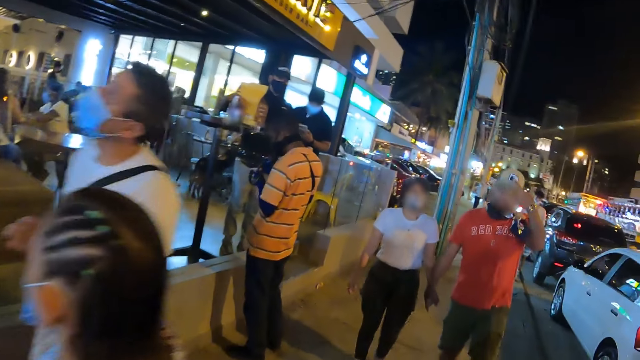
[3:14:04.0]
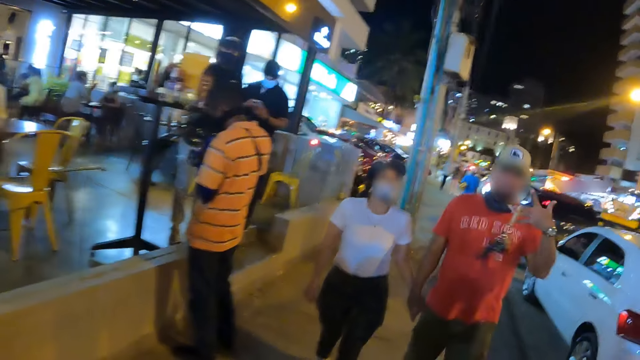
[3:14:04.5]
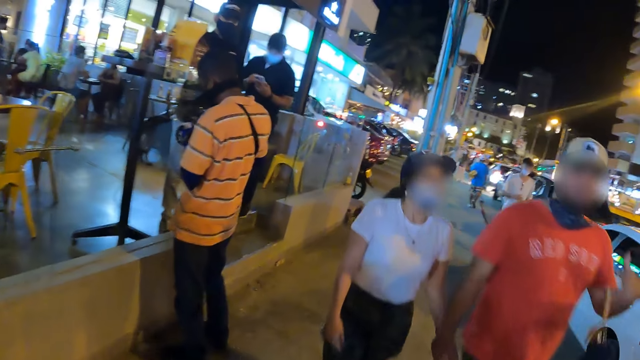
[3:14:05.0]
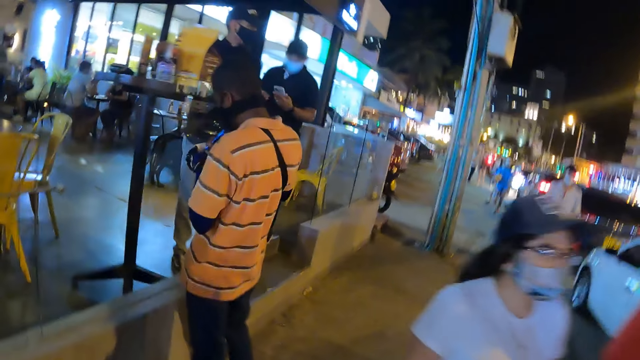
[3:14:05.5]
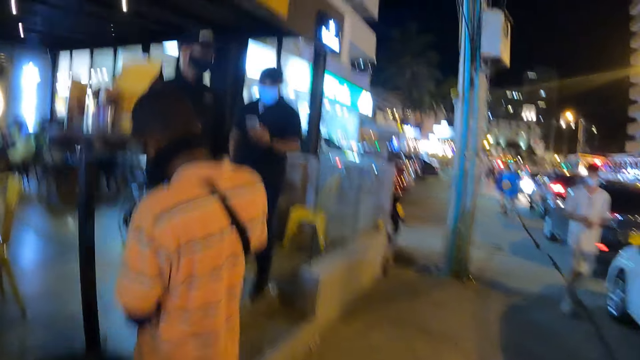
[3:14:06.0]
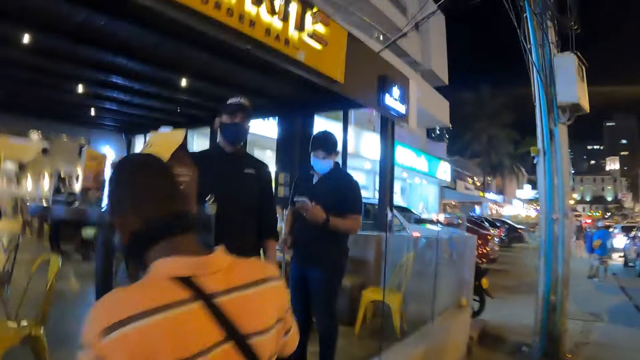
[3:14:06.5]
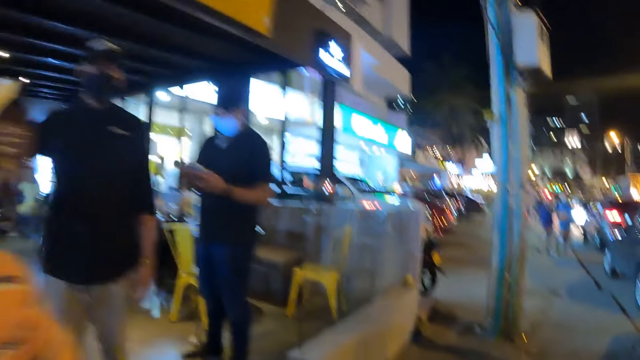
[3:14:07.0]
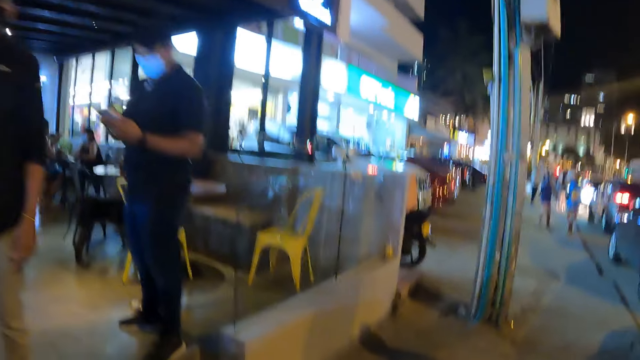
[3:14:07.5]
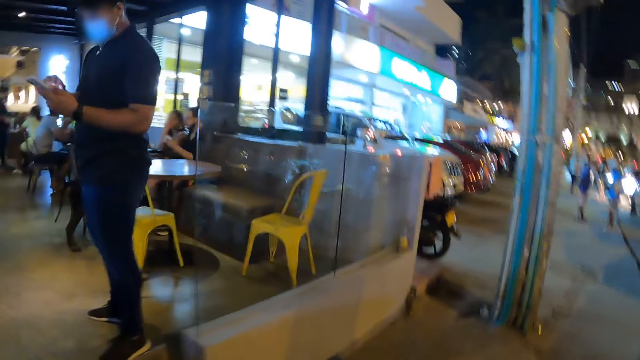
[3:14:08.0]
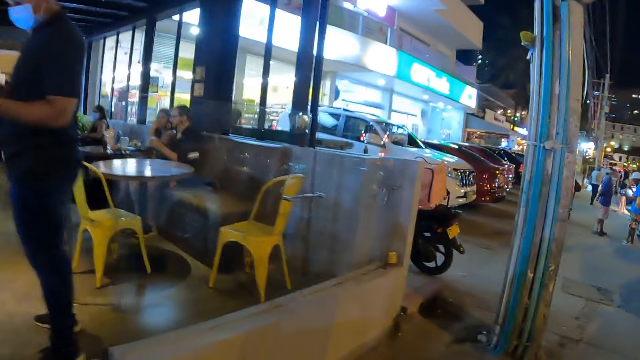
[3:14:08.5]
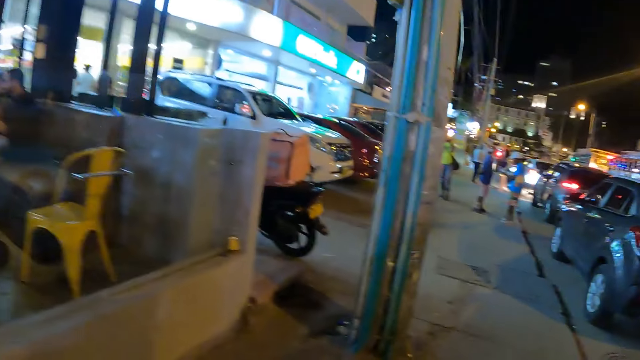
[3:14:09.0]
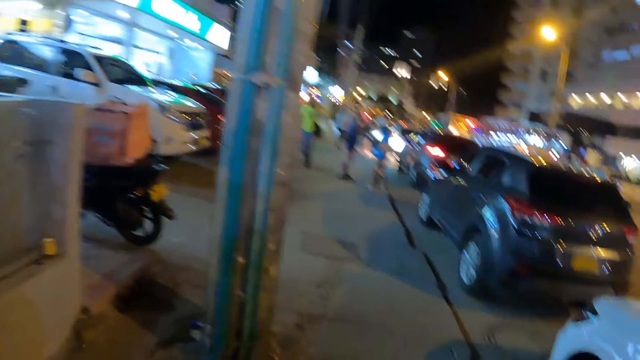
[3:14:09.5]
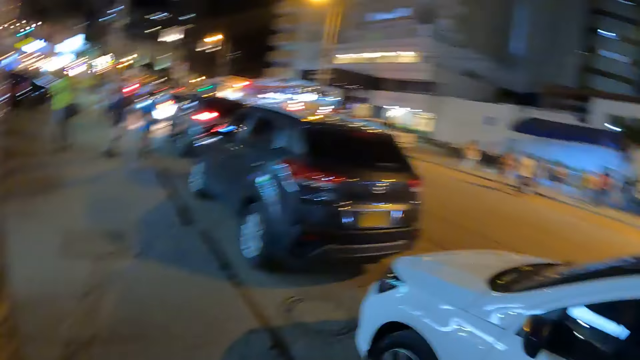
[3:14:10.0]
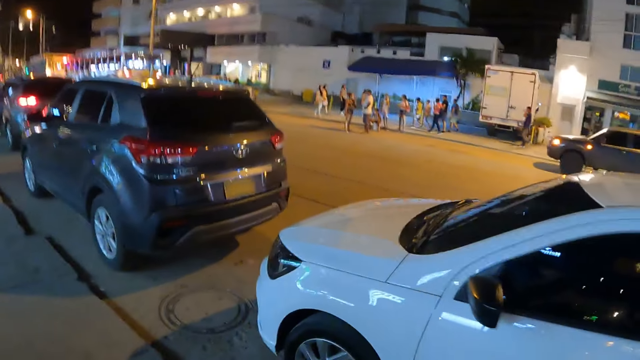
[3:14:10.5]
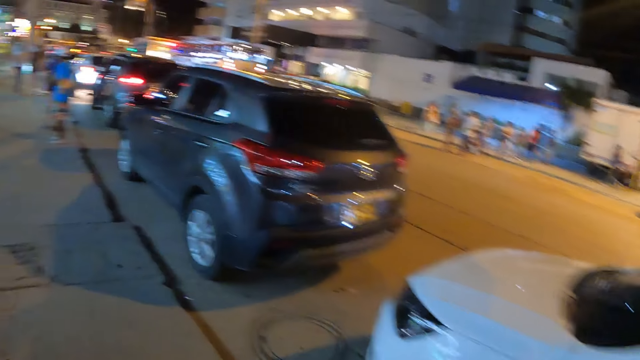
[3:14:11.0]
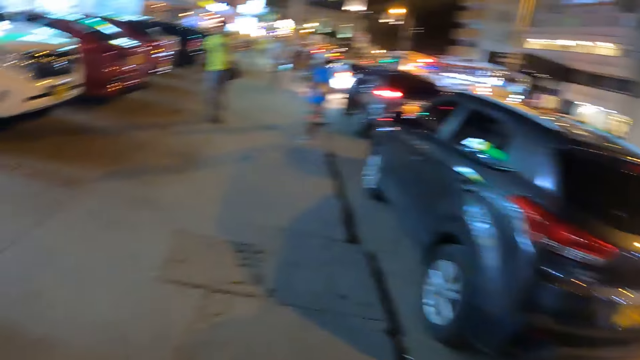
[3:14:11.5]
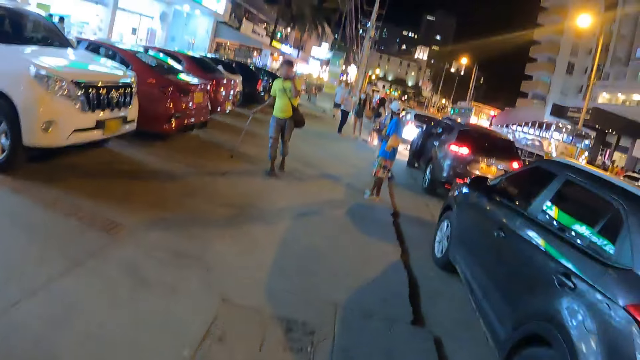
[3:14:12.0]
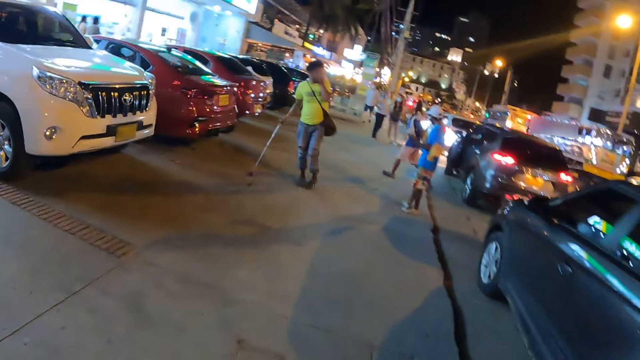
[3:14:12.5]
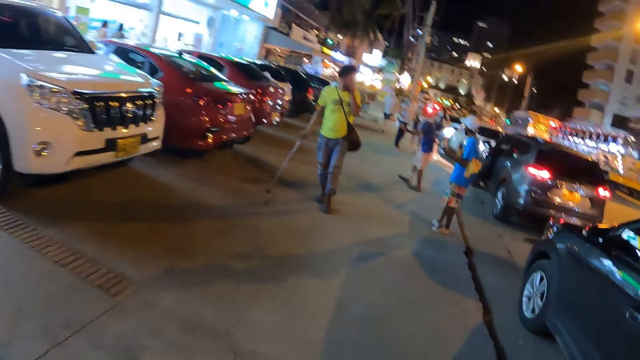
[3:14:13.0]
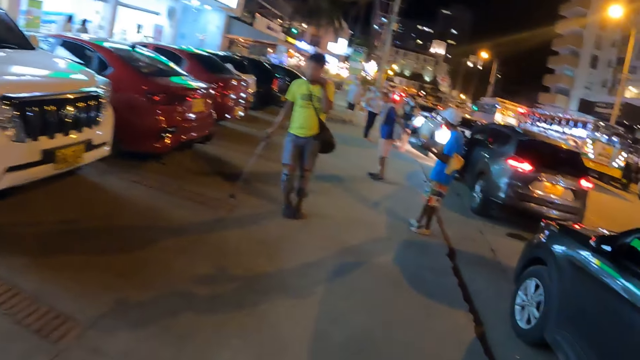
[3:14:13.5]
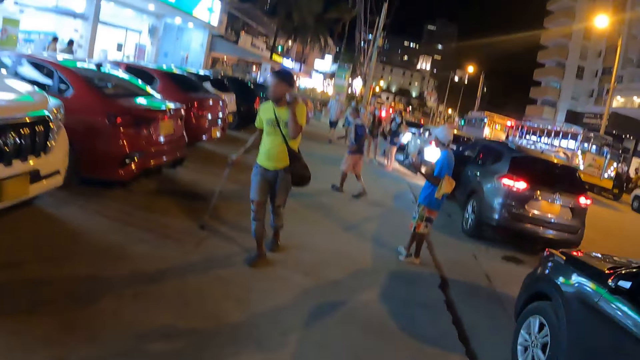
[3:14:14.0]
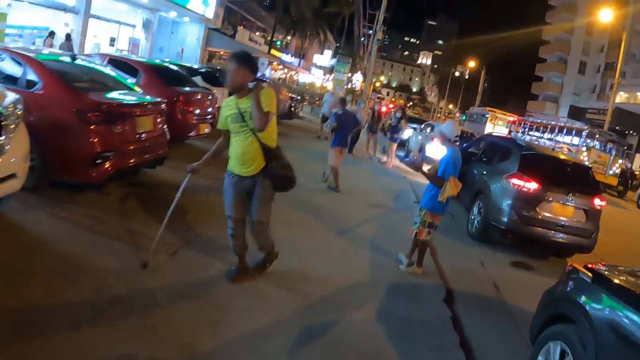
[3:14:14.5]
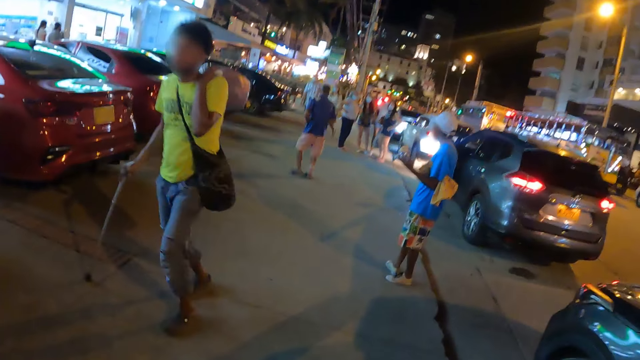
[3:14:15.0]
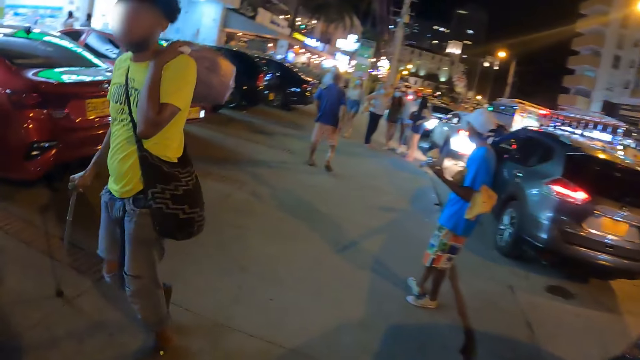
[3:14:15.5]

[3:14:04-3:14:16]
The camera wearer looks around. They walk around.

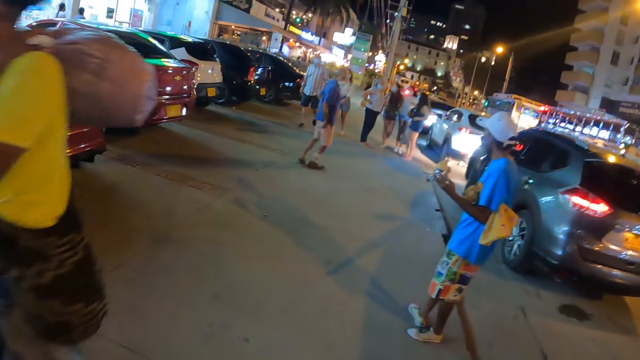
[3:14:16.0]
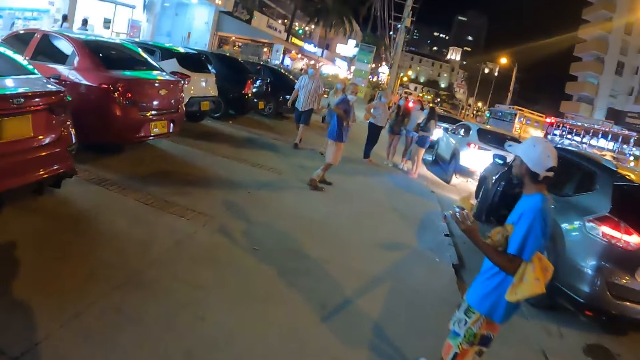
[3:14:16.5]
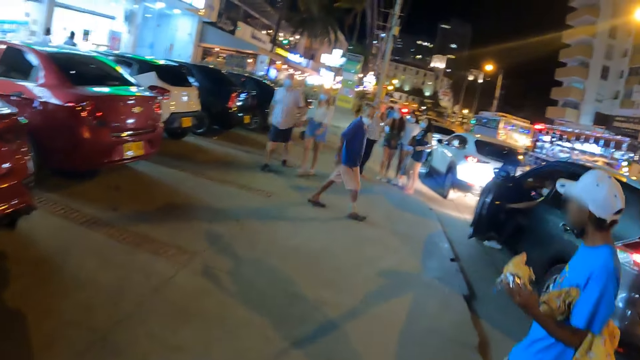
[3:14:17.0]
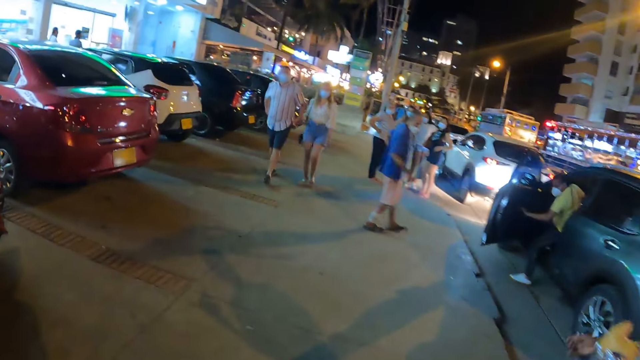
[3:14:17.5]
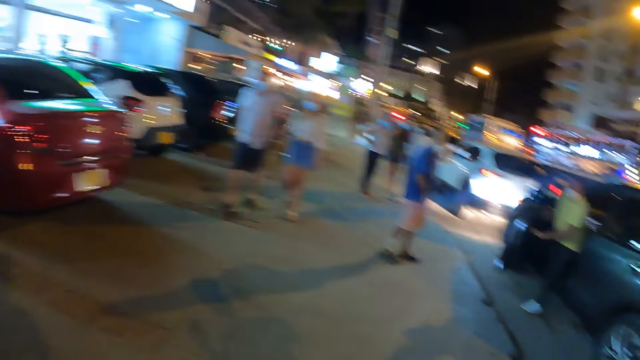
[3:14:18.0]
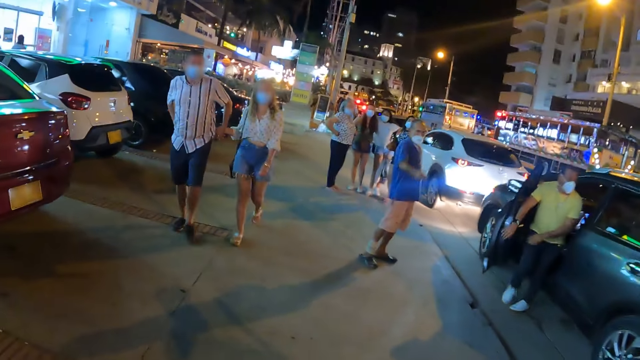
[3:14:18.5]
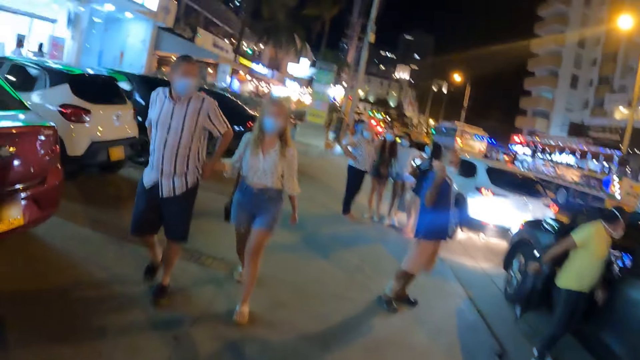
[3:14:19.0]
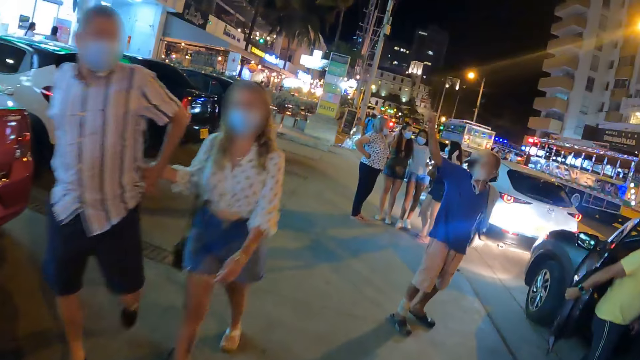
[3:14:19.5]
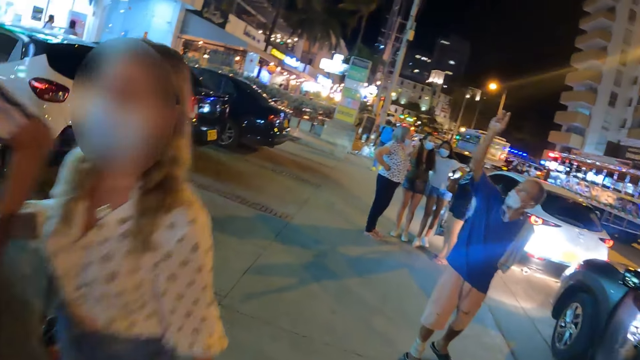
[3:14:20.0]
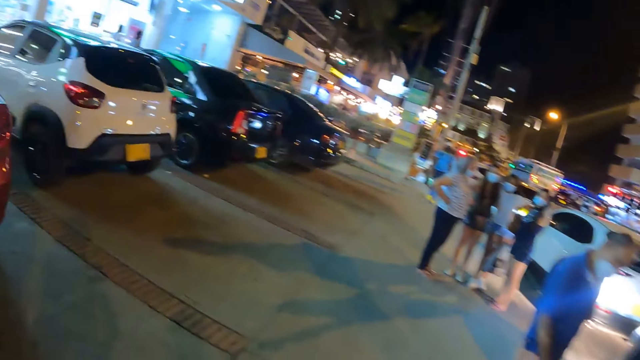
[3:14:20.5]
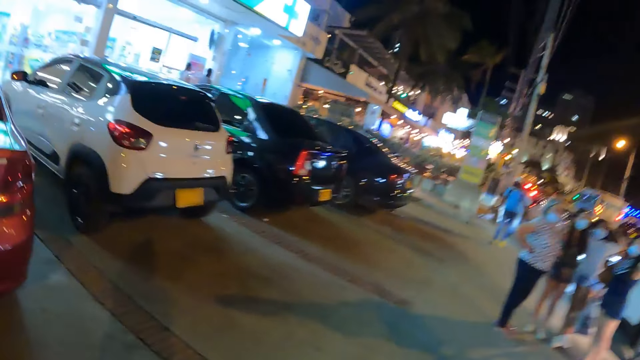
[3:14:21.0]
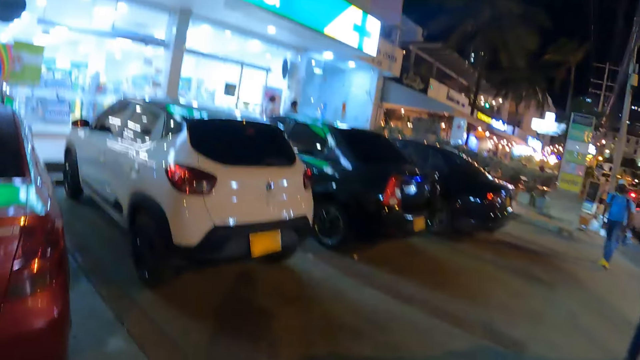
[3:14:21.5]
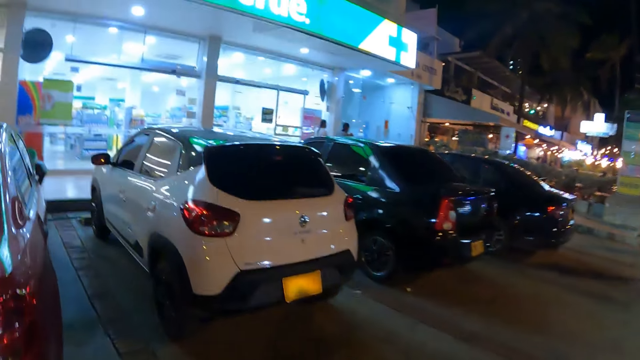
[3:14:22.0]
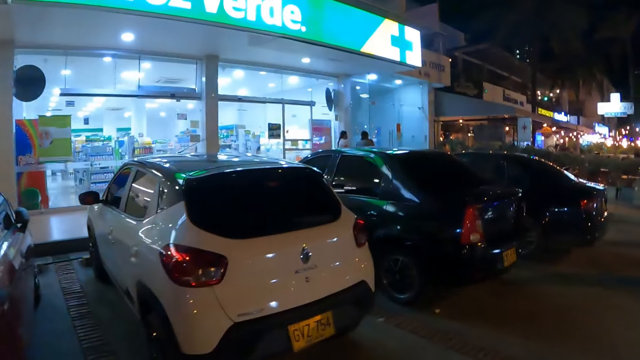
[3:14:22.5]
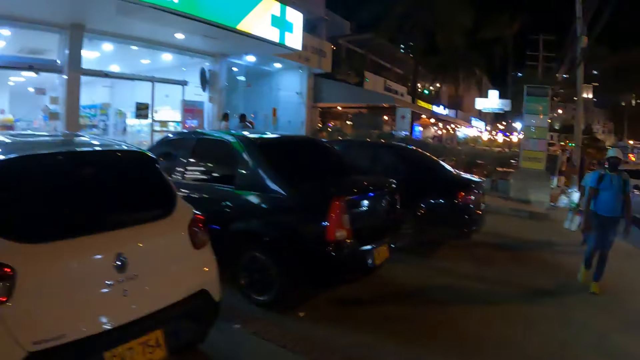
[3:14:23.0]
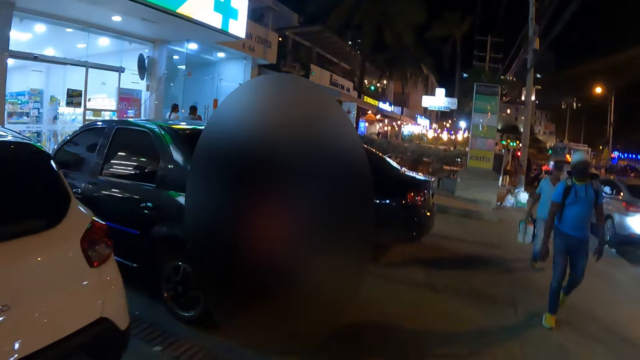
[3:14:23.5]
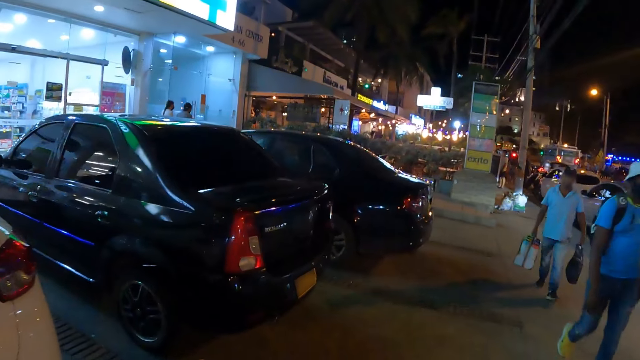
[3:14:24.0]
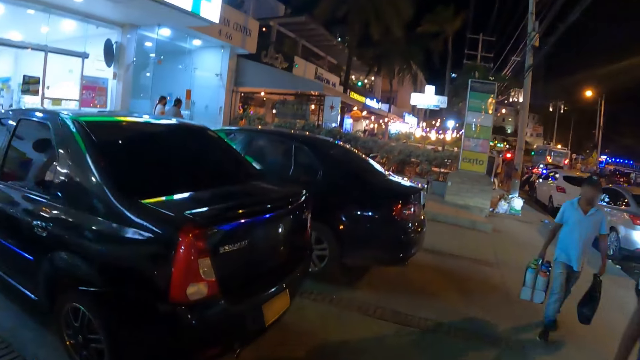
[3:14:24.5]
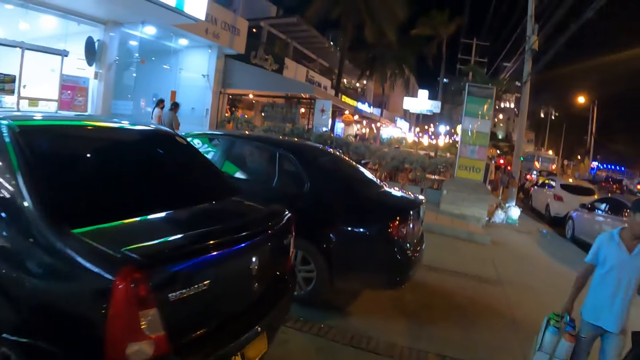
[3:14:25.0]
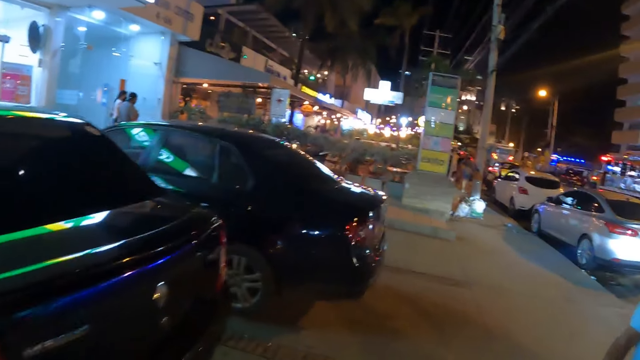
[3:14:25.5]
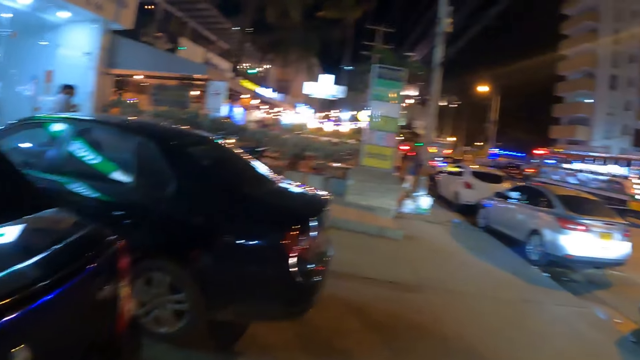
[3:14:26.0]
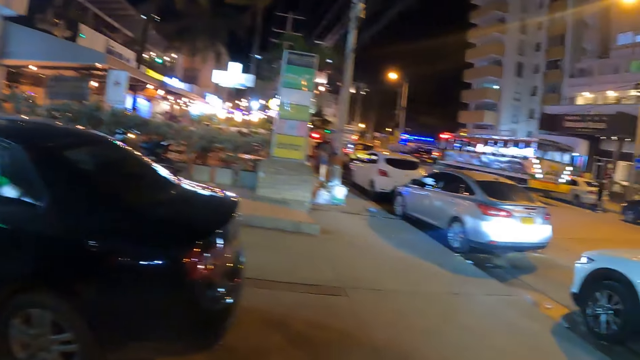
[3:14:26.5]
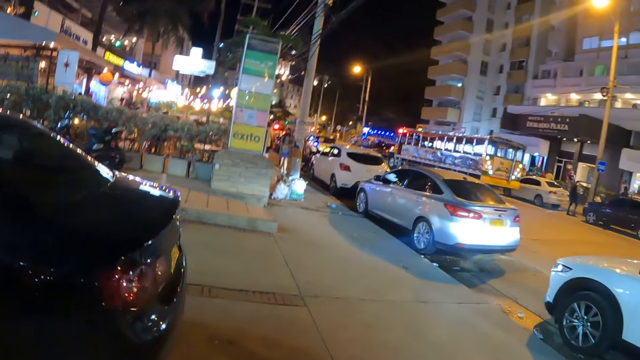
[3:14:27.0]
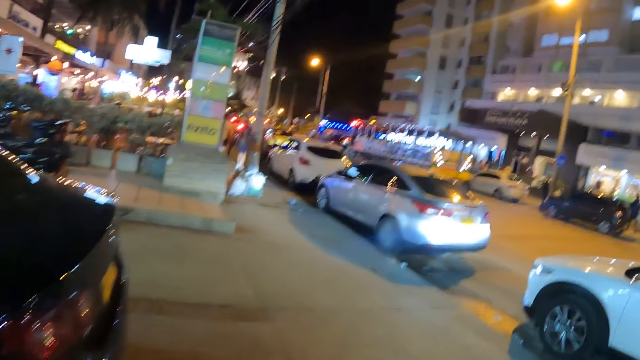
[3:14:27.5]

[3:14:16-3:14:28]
The camera wearer looks around.
